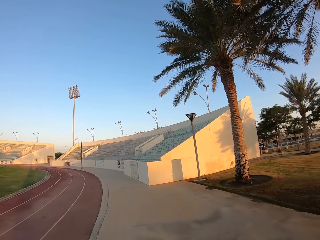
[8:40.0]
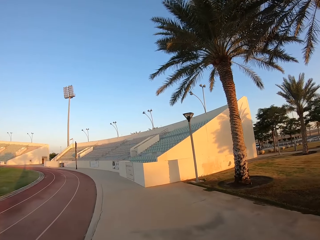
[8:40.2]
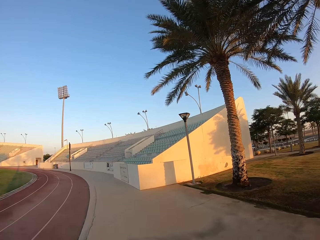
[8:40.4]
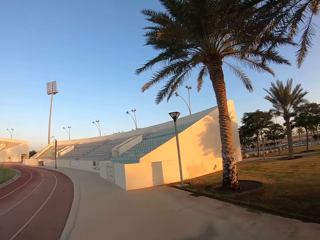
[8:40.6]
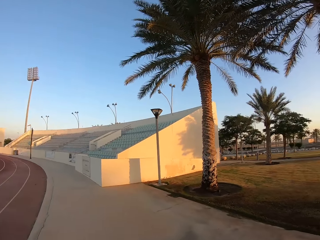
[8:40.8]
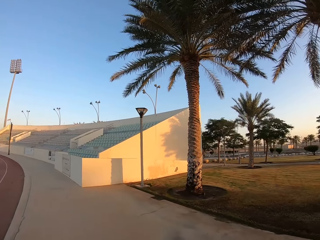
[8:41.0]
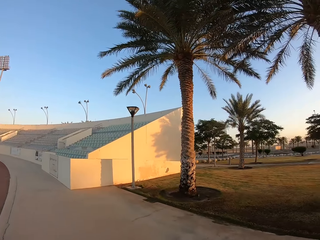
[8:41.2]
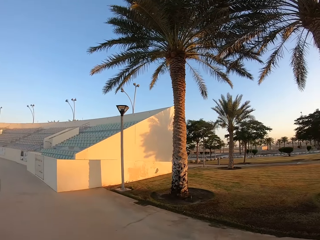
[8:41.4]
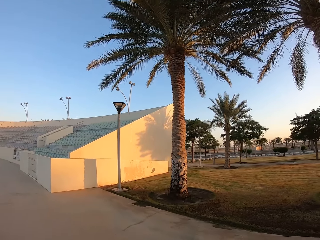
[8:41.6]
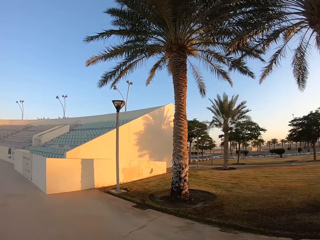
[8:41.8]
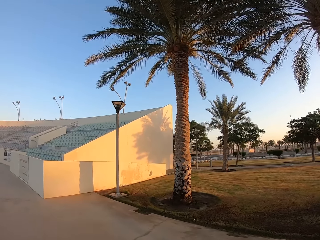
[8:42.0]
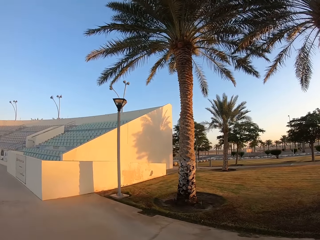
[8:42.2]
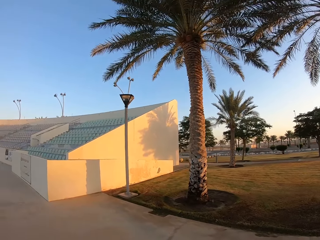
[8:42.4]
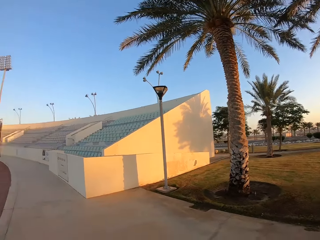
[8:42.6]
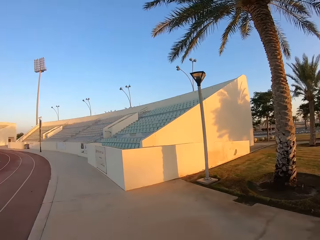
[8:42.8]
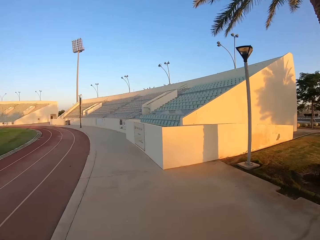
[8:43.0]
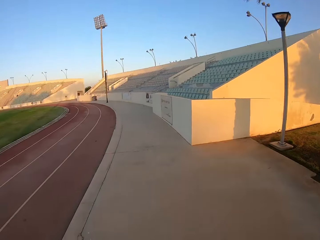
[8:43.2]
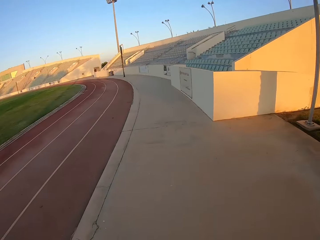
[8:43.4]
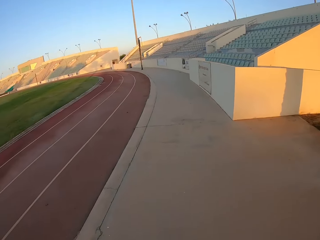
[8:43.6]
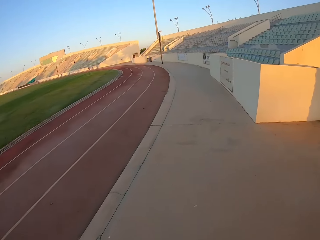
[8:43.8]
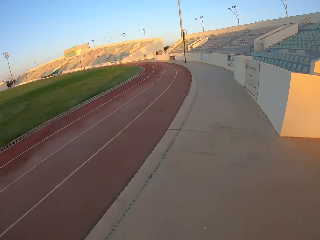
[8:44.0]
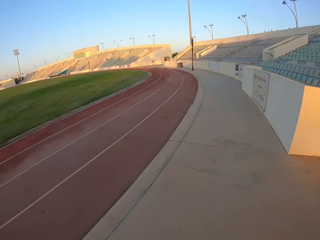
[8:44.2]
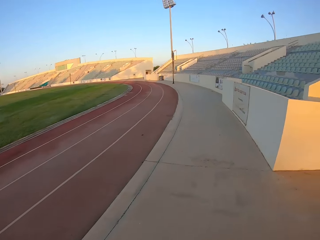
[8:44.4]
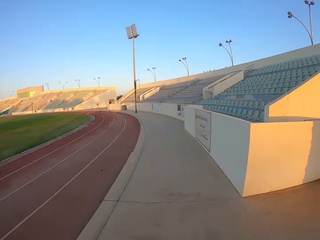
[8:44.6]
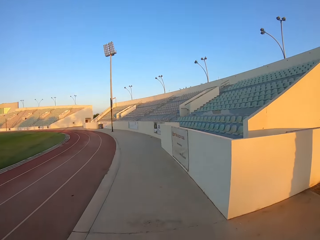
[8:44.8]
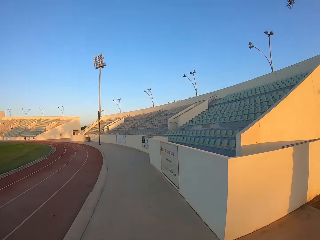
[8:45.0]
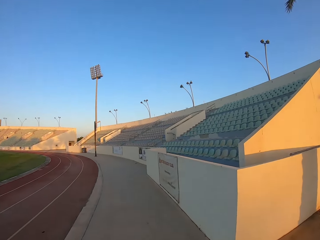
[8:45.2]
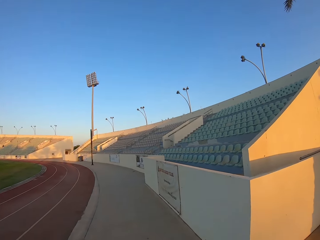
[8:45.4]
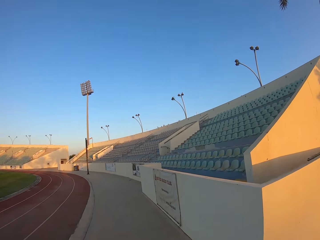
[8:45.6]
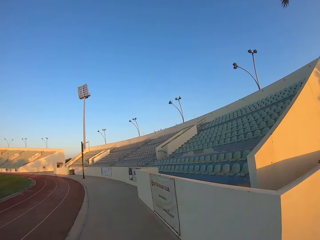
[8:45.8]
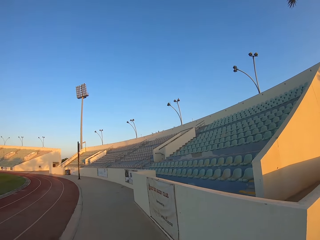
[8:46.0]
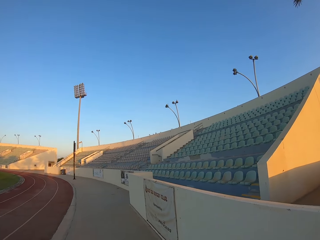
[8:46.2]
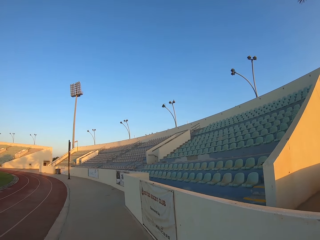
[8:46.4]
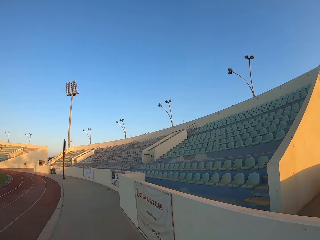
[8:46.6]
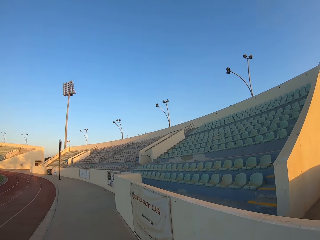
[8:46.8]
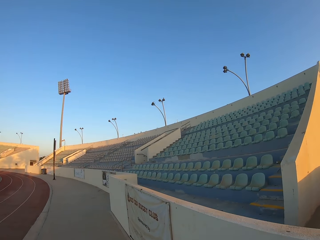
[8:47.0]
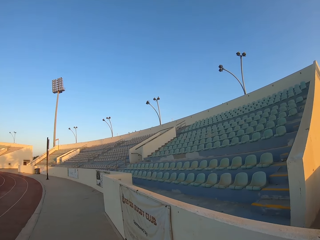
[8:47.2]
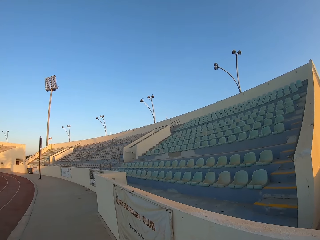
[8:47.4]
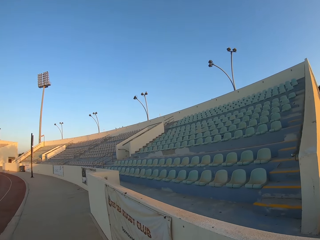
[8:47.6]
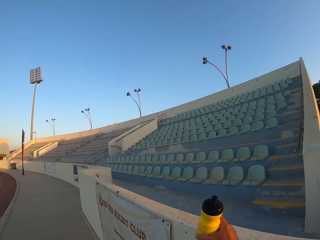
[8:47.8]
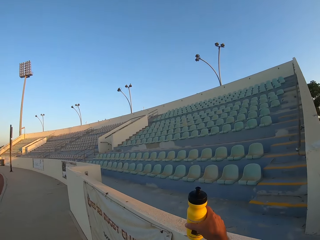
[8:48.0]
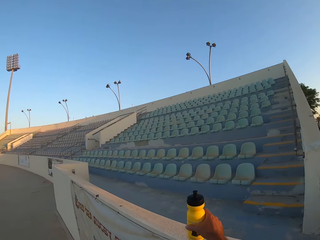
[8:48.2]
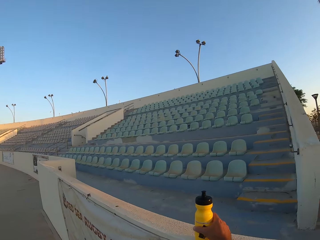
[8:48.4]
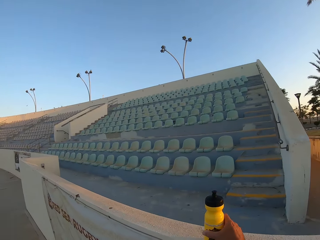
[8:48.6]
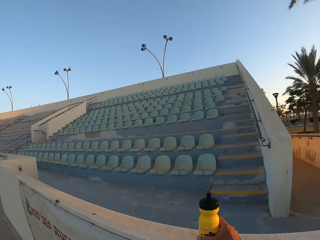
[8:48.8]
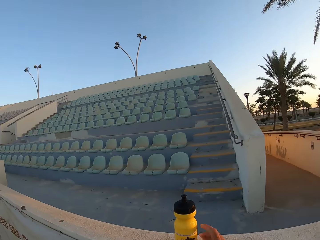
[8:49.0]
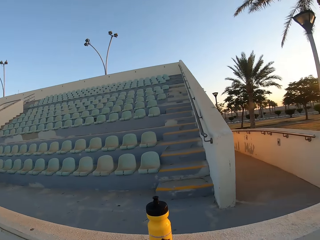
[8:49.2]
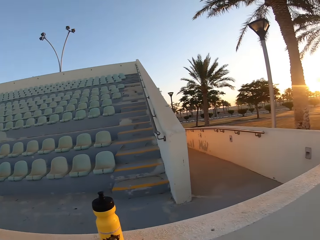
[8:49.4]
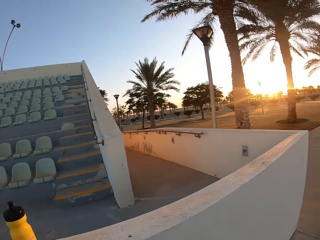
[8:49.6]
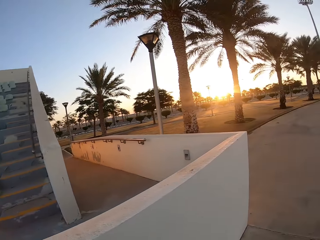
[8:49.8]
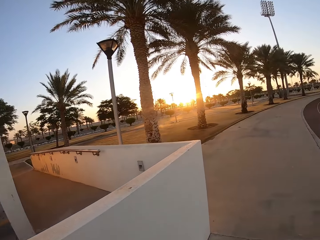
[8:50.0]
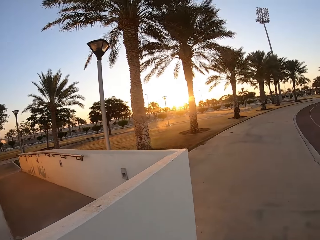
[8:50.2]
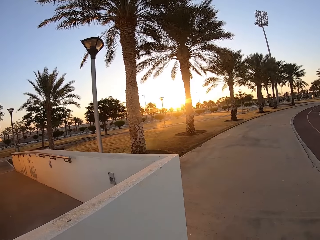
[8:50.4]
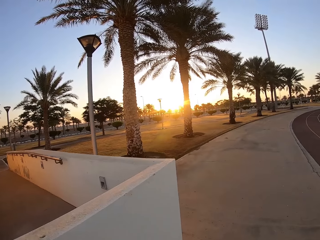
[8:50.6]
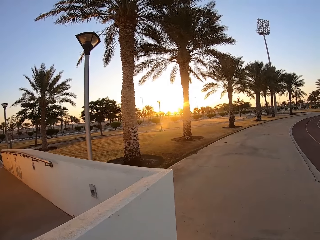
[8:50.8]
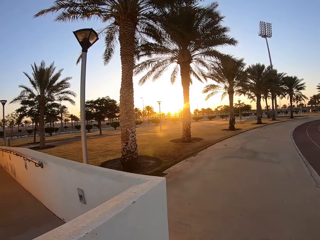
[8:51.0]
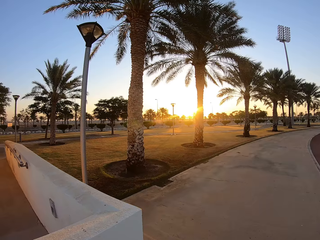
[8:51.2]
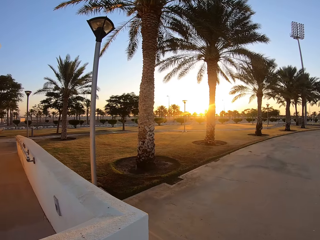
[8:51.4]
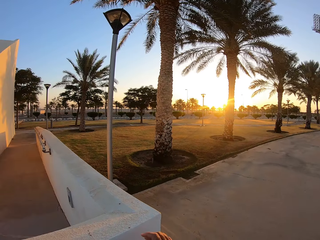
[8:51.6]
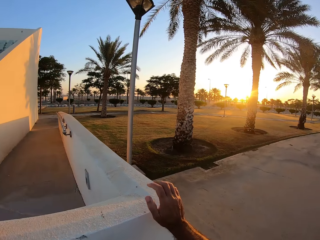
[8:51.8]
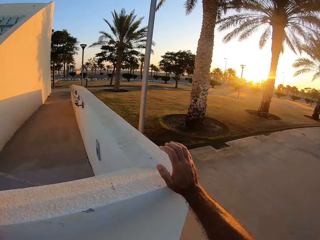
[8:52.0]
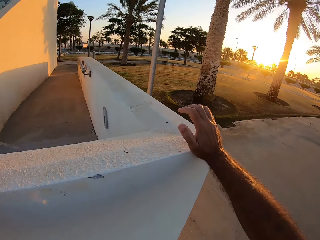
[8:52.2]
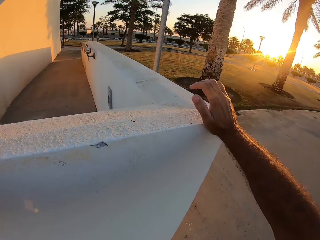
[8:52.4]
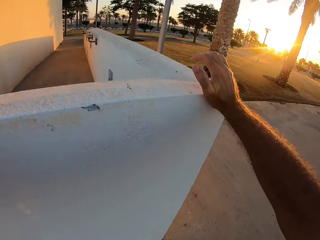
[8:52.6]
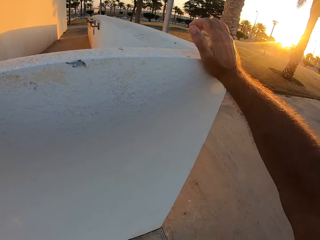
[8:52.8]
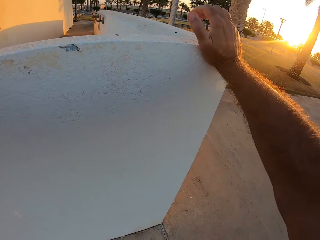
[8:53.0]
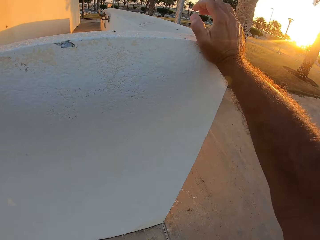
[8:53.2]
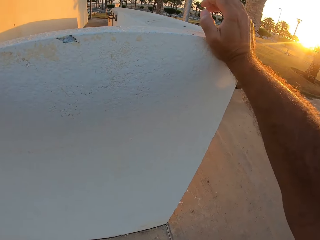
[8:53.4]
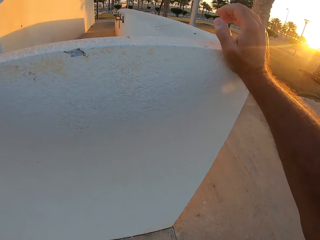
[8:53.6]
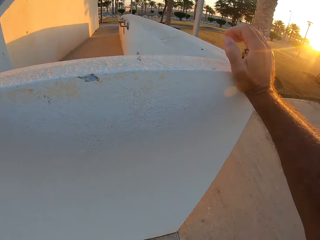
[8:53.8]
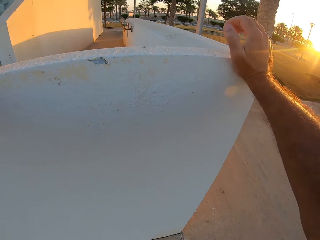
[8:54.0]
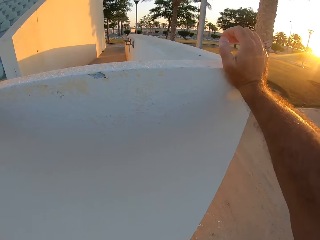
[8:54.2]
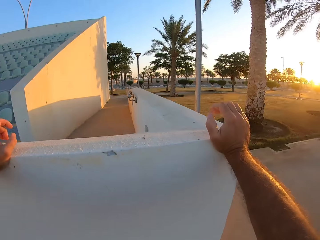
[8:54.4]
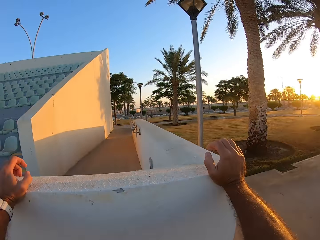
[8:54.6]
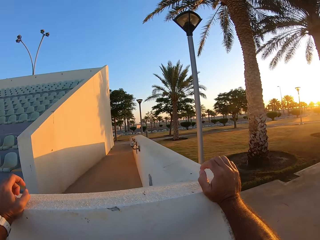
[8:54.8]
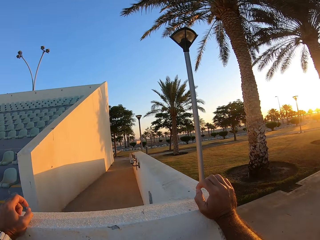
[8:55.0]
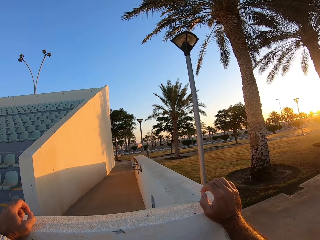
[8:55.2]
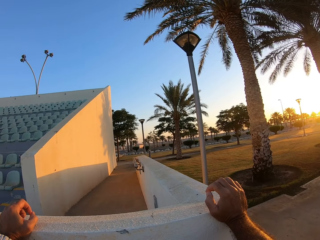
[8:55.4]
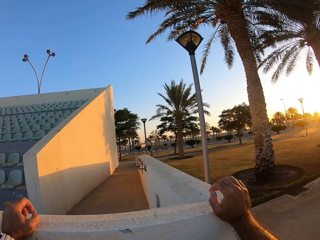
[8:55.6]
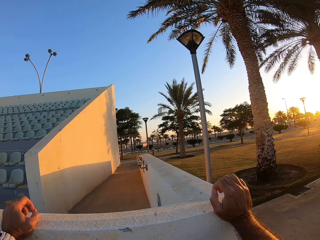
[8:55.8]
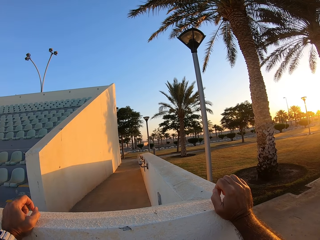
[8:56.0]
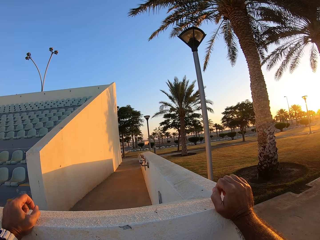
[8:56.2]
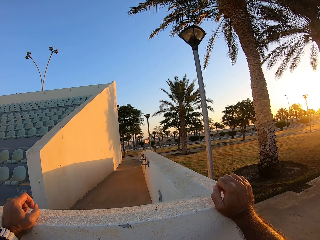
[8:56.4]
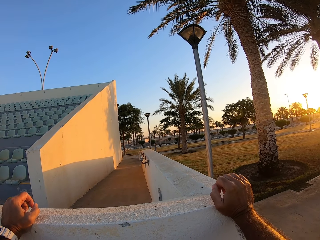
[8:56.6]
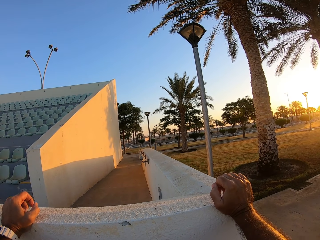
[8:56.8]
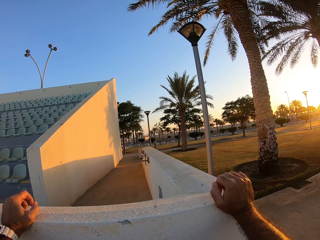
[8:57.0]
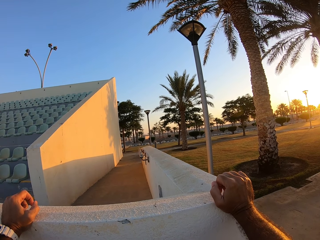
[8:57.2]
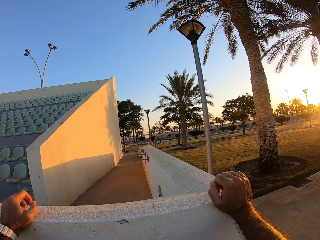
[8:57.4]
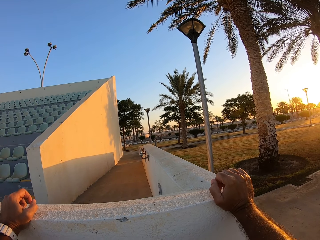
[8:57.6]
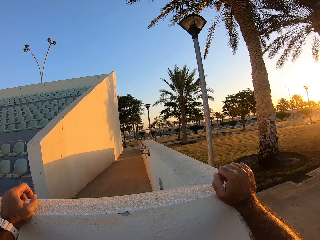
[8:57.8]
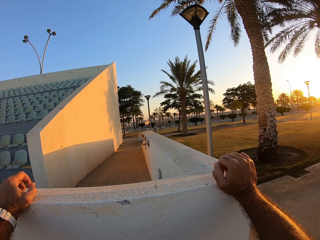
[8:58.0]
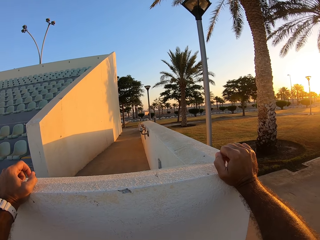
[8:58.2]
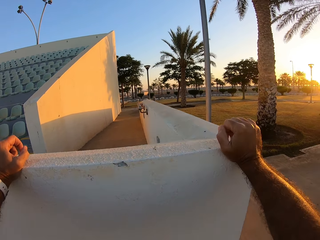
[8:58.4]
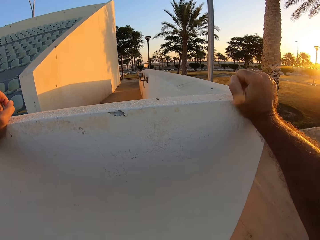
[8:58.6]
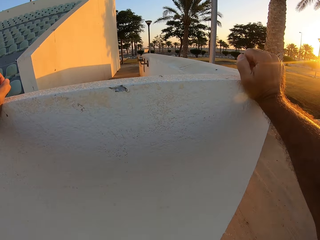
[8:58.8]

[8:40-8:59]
The camera wearer looks around the compound. They walk around the stadium. They place the water bottle on top of the wall. They walk around the stadium. They look around the stadium. They stretch.
